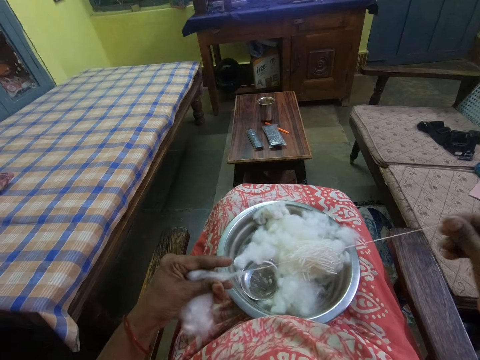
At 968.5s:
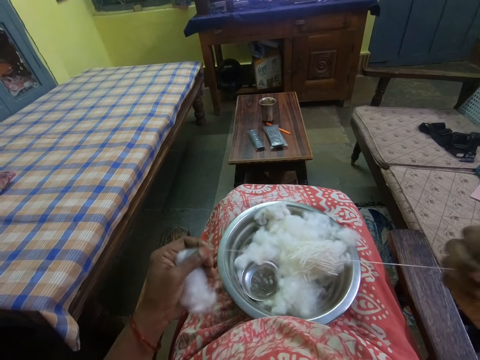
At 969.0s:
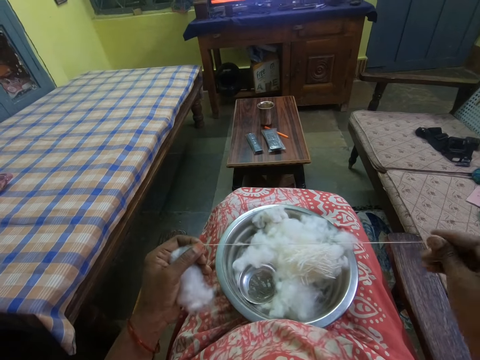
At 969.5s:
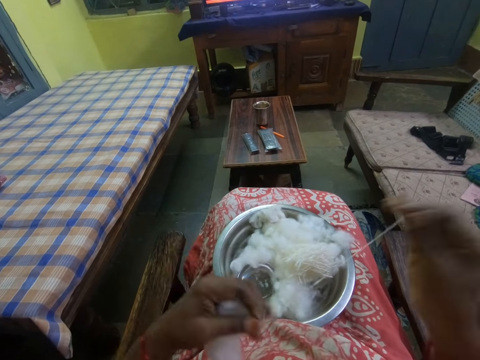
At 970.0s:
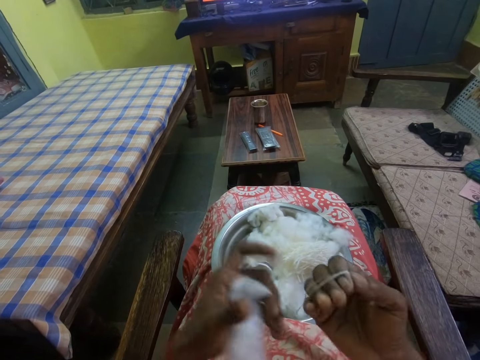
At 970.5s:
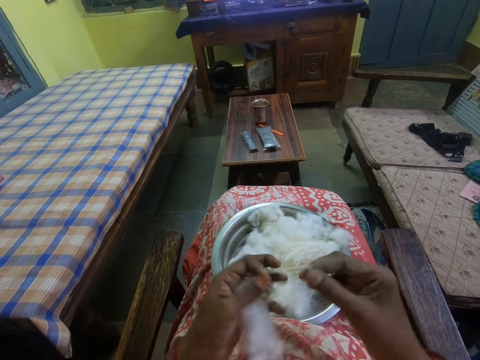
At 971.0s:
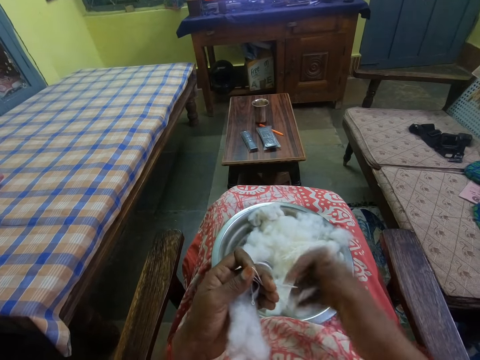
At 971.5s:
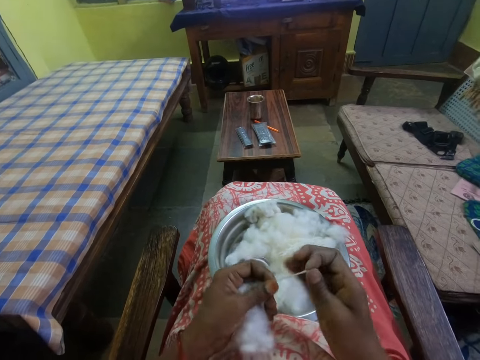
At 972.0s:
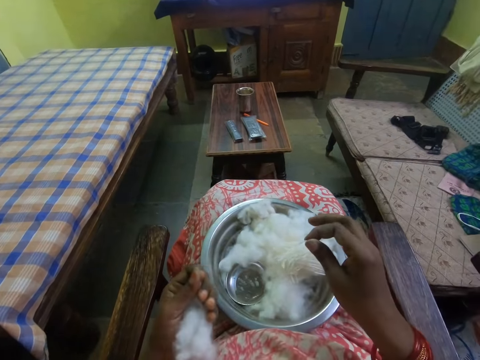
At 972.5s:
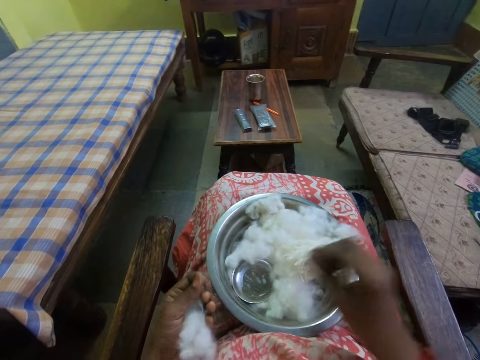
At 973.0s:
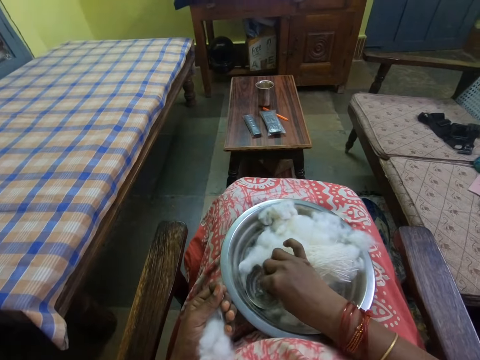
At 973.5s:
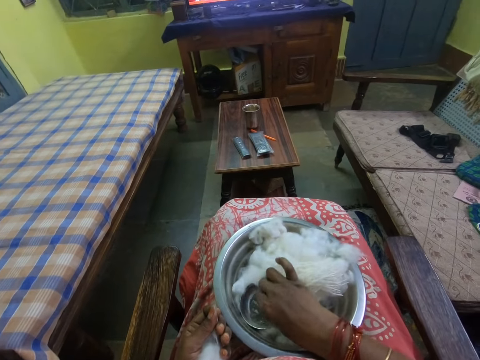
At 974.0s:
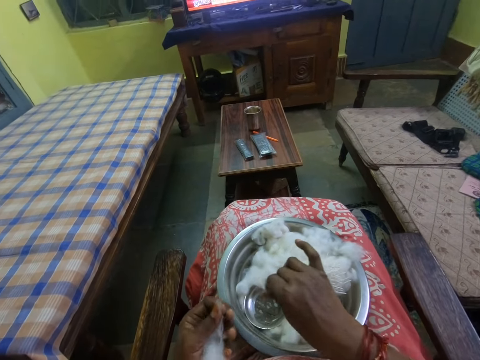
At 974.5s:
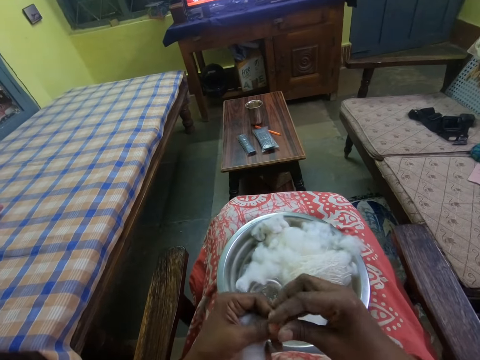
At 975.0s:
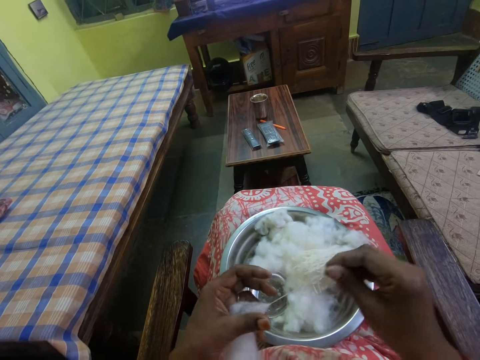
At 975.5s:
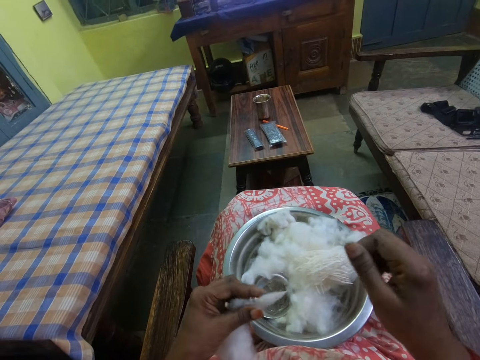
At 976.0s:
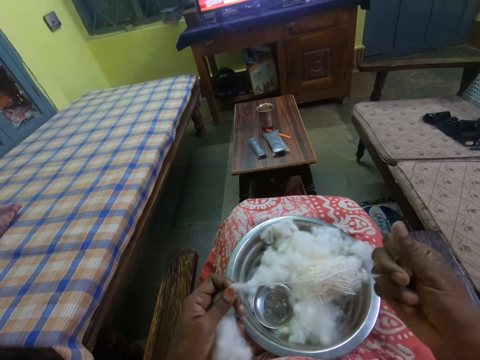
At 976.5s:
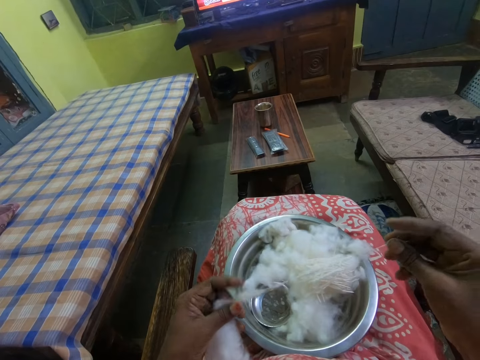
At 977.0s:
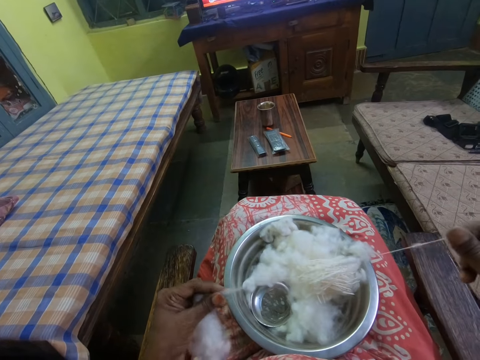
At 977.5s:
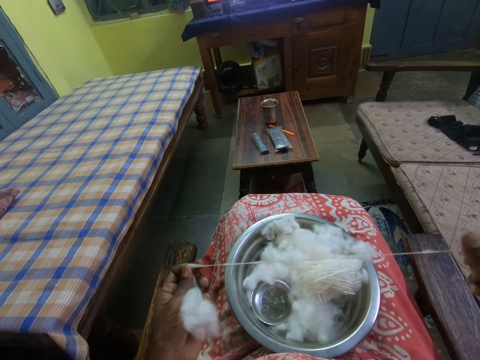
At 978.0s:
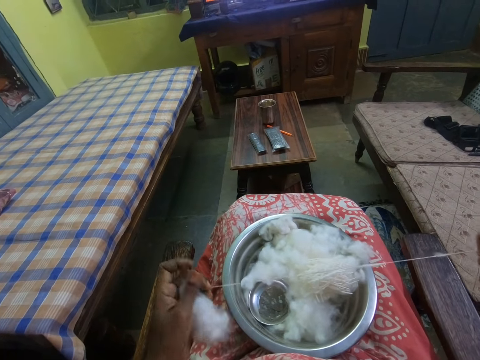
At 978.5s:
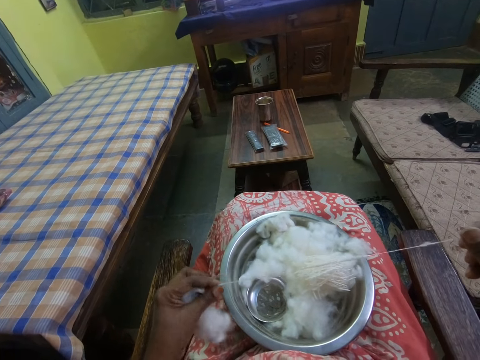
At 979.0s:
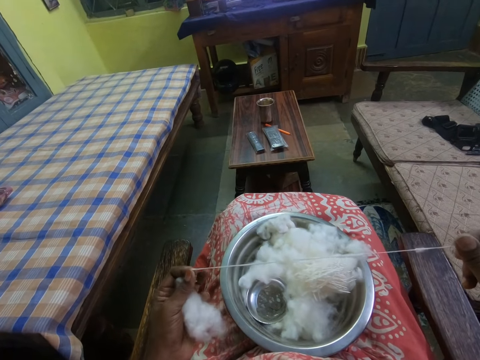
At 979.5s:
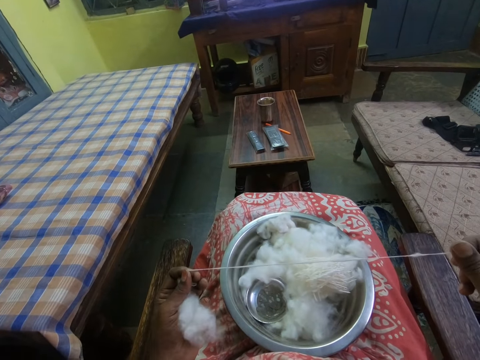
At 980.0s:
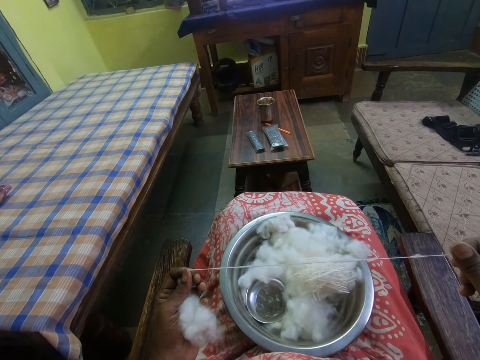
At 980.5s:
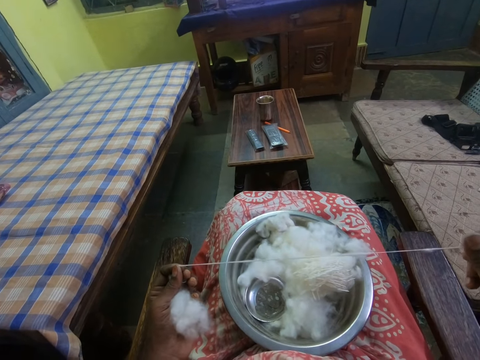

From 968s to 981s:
The camera wearer folds the cotton wool strand. They put the cotton wool strand in the tray. They dip their fingers in the liquid inside the bowl. They unroll a cotton wool strand from the cotton wool.

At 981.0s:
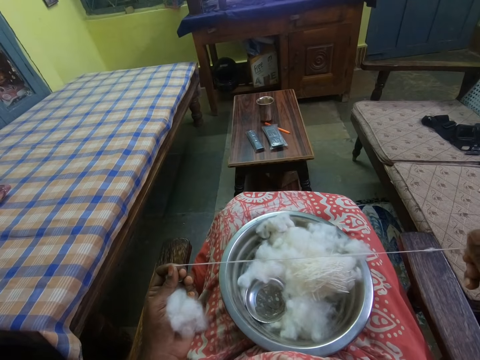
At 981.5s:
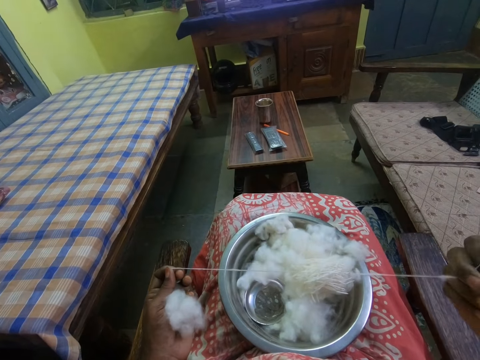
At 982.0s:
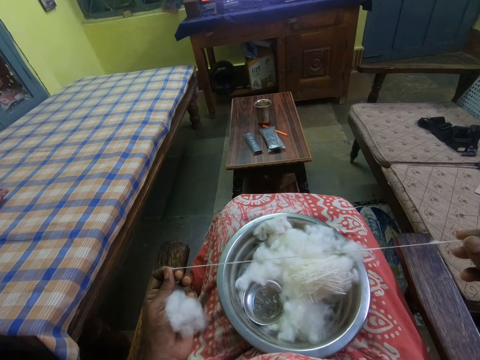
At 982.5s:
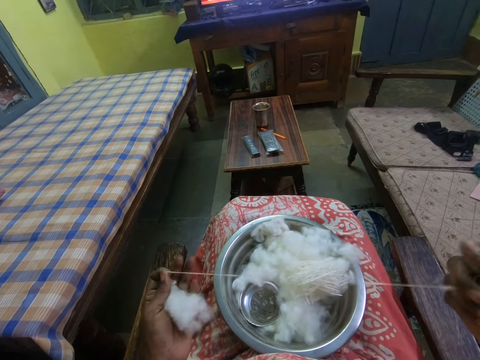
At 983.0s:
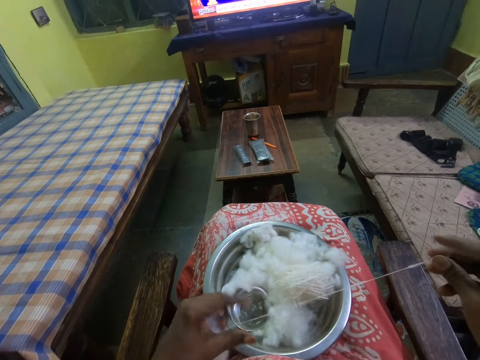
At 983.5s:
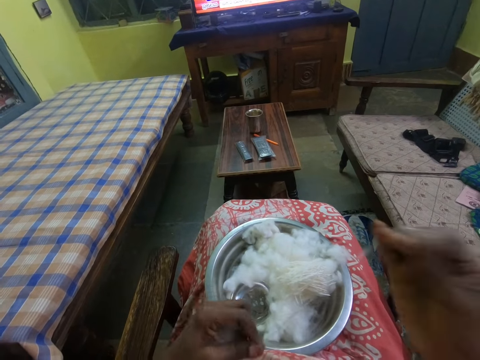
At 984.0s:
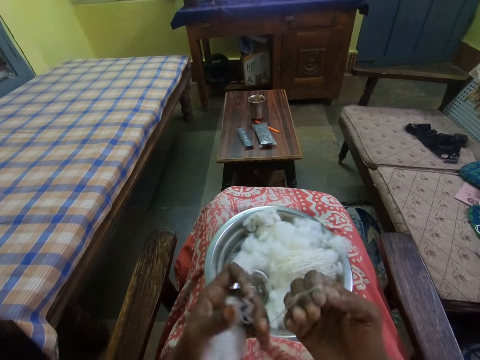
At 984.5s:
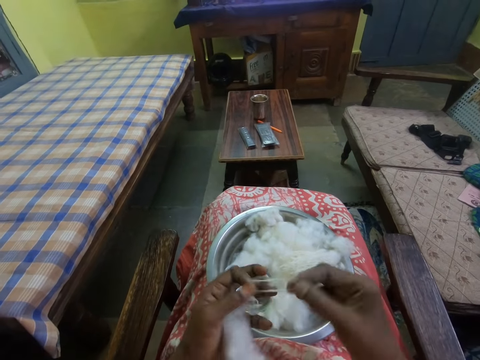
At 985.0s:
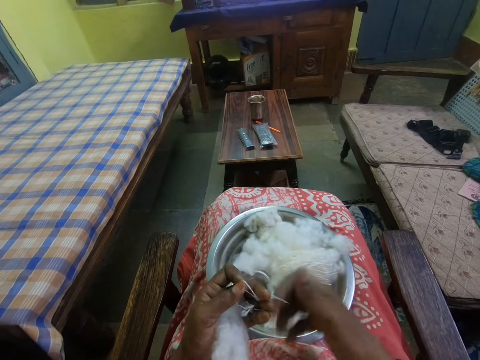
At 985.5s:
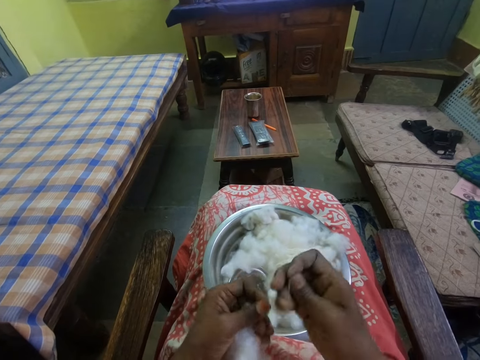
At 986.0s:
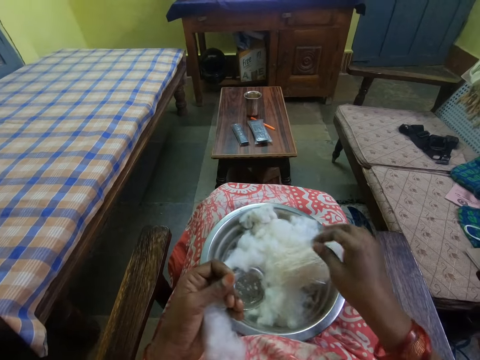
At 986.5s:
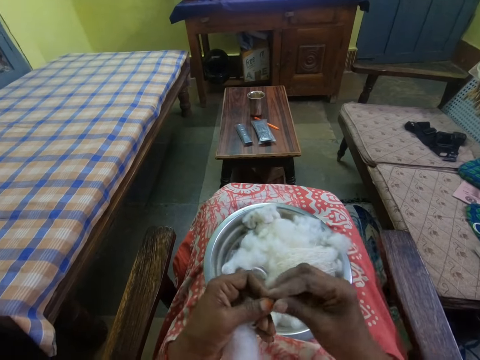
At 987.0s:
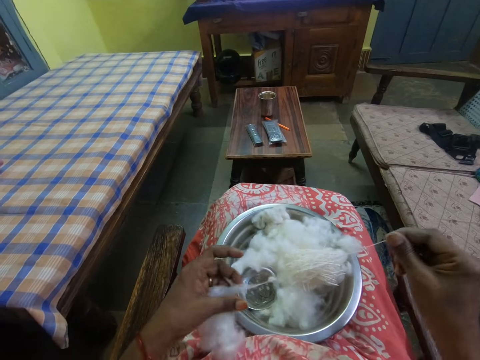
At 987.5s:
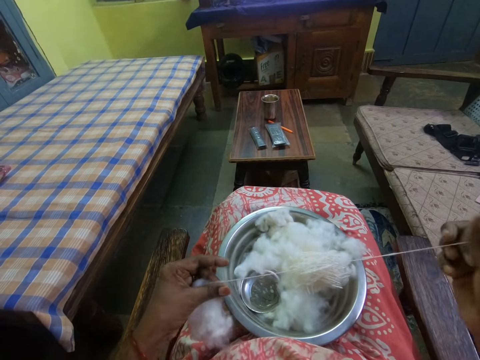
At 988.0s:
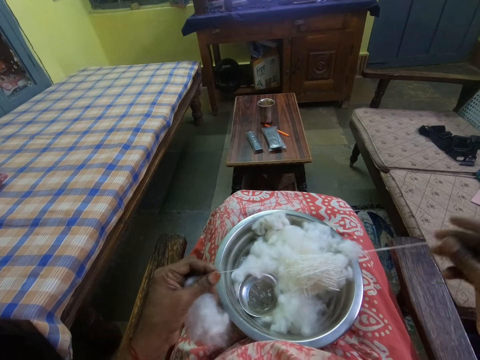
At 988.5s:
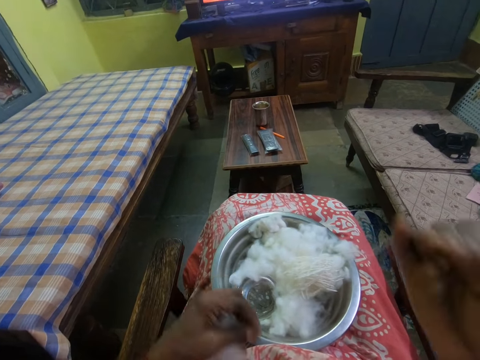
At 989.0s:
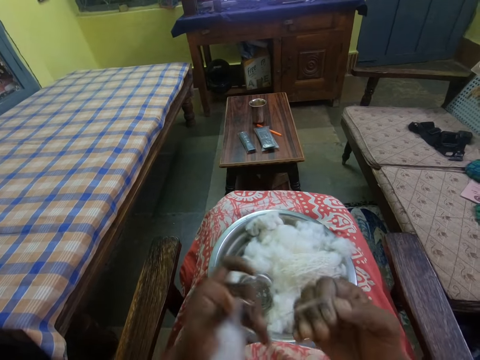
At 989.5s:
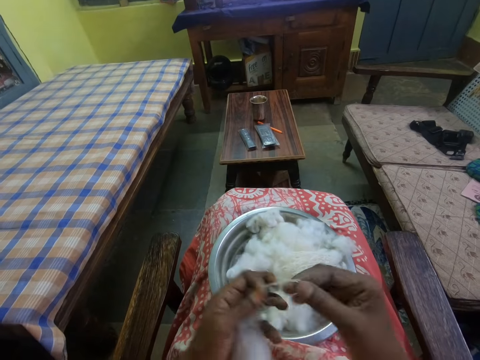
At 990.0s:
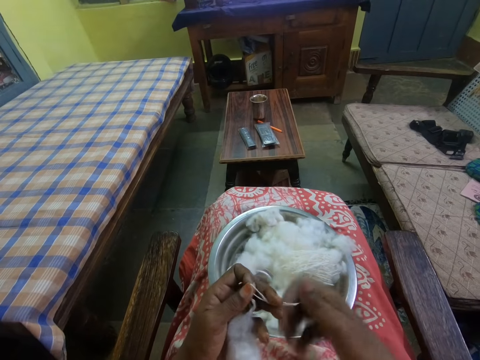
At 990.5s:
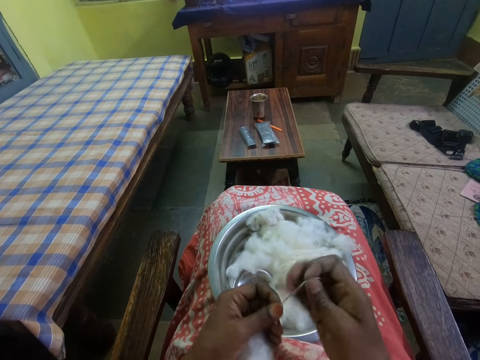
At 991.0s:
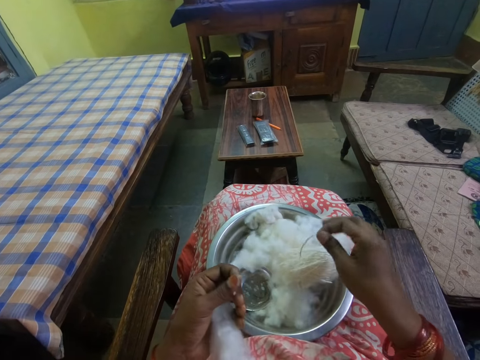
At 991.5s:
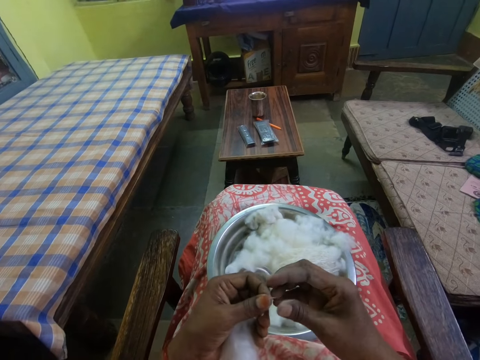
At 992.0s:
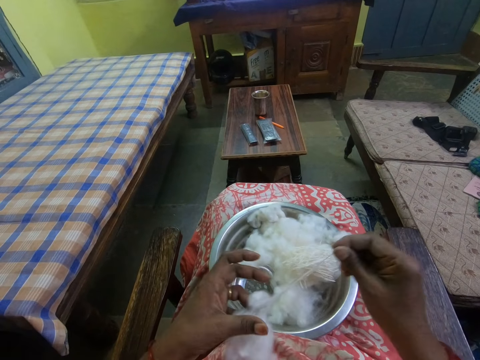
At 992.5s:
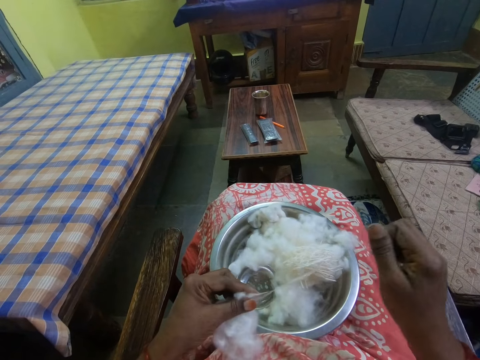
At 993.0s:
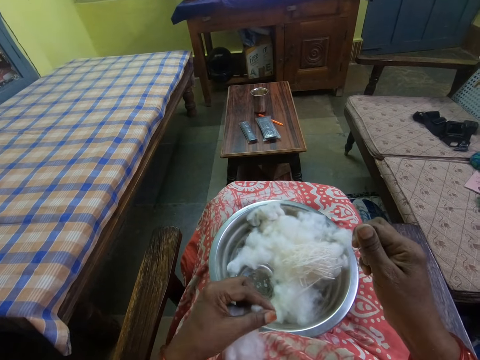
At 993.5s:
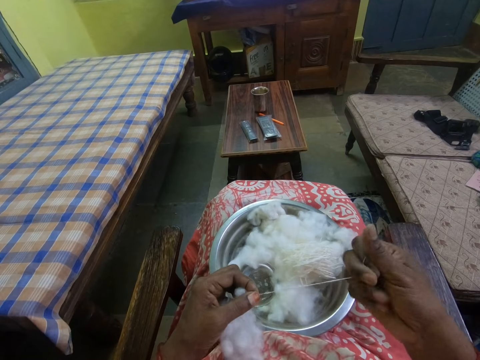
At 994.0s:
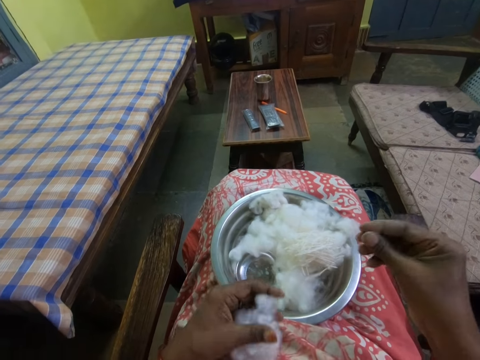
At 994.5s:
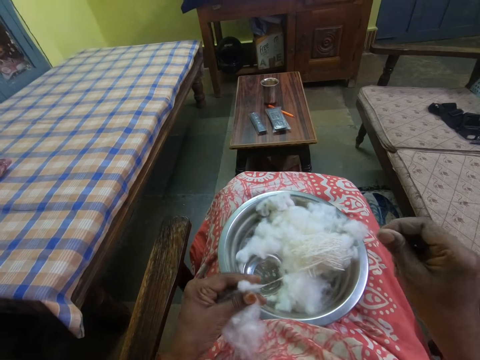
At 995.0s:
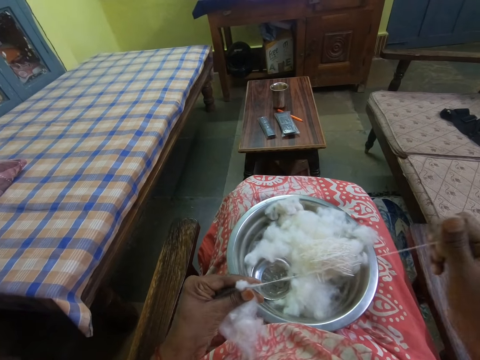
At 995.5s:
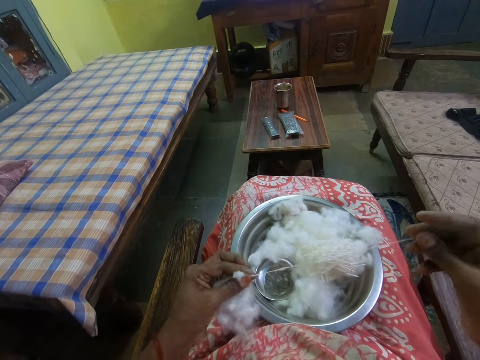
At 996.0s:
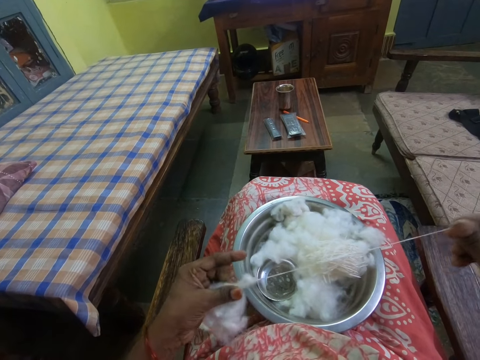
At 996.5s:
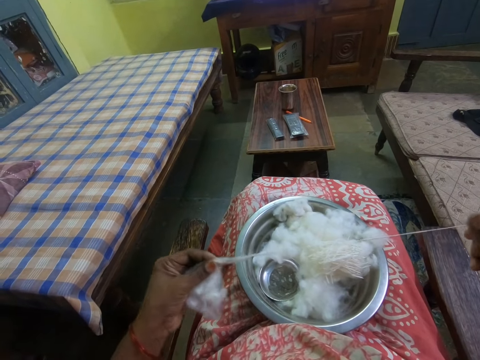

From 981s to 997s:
The camera wearer folds the cotton wool strand. They put the cotton wool strand in the tray. They unroll a cotton wool strand from the cotton wool. They fold the cotton wool strand. They put the cotton wool strand in the tray. They unroll a cotton wool strand from the cotton wool.
